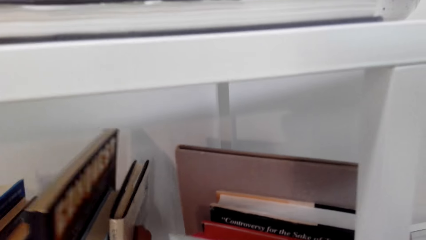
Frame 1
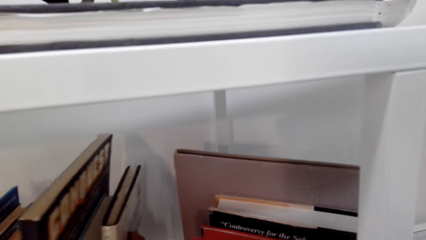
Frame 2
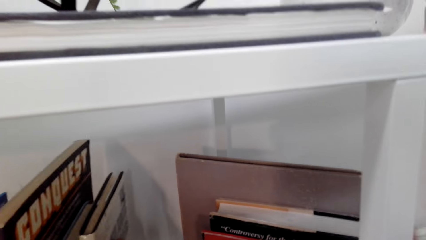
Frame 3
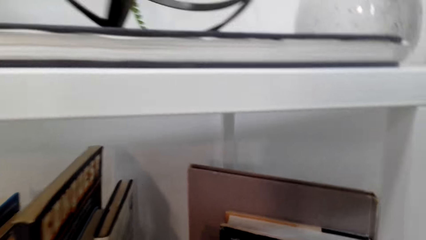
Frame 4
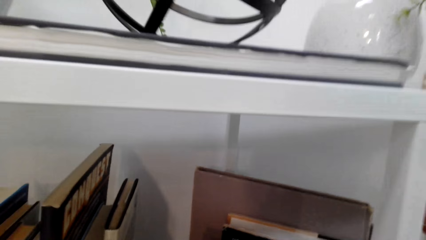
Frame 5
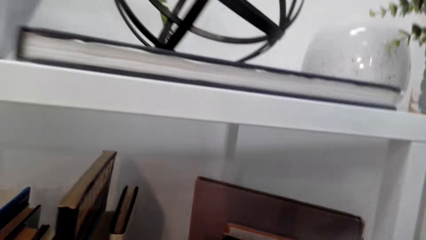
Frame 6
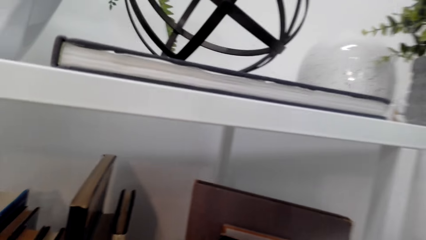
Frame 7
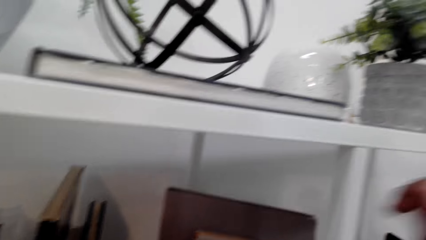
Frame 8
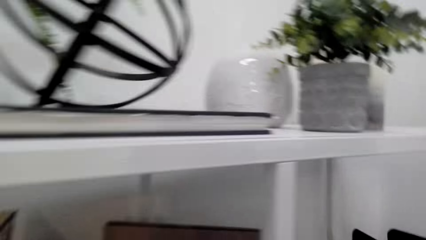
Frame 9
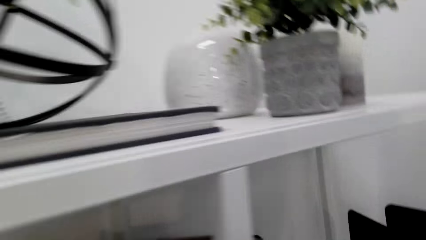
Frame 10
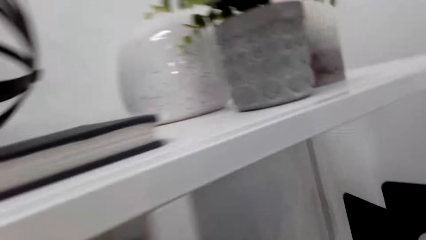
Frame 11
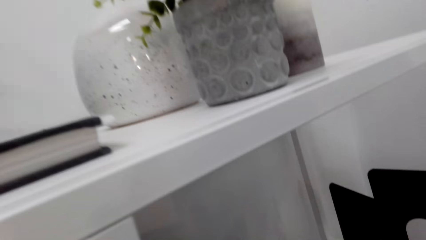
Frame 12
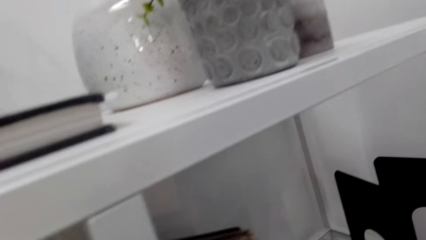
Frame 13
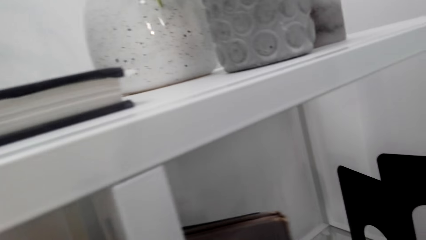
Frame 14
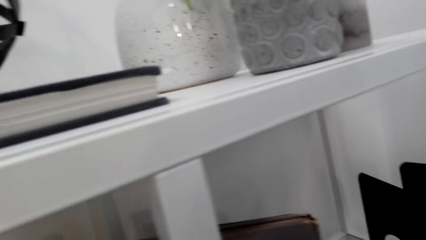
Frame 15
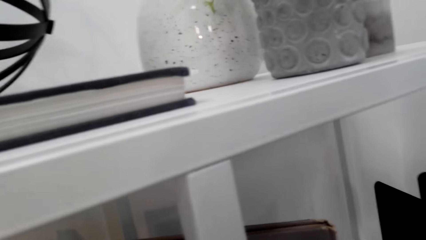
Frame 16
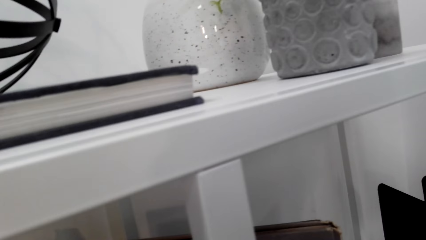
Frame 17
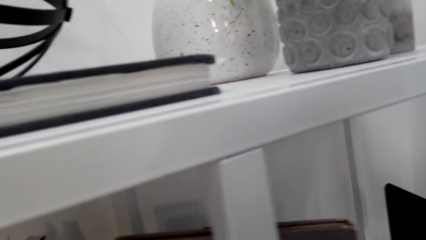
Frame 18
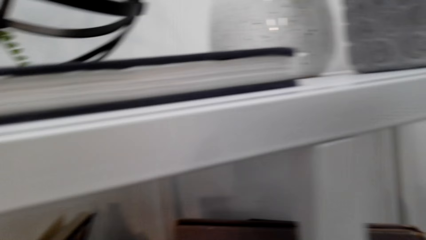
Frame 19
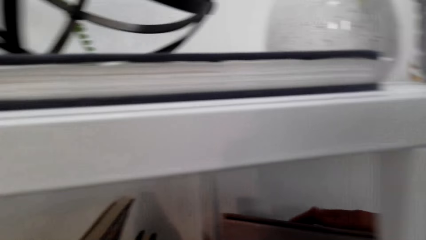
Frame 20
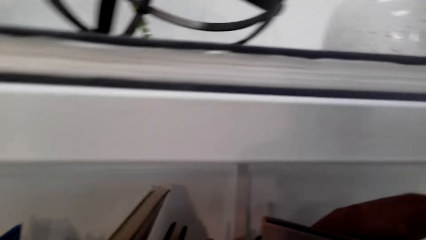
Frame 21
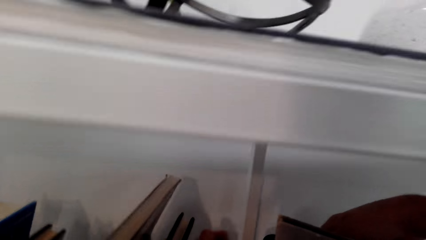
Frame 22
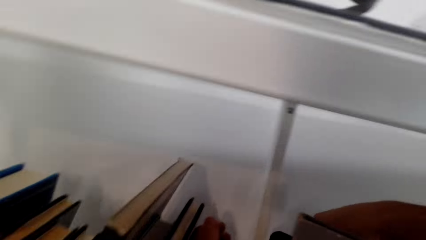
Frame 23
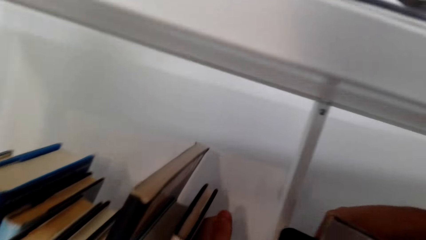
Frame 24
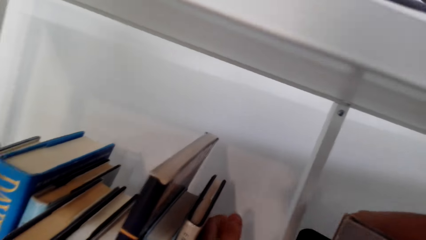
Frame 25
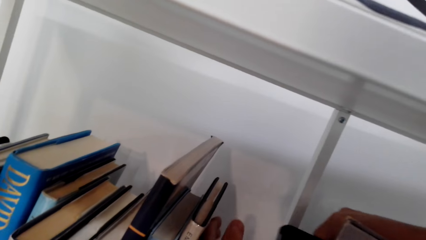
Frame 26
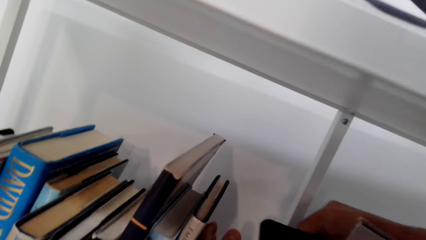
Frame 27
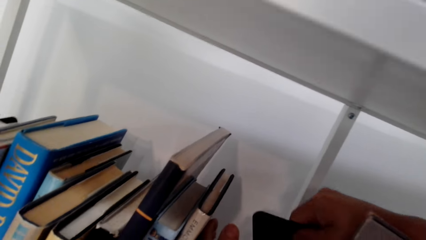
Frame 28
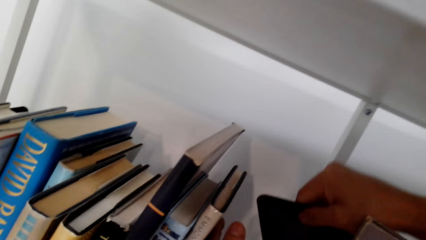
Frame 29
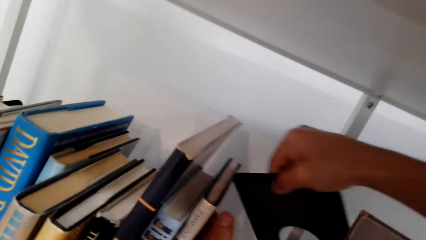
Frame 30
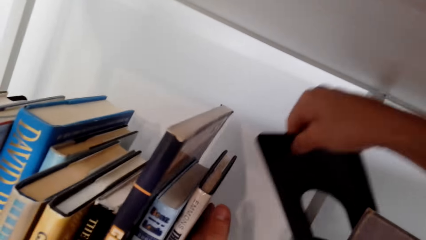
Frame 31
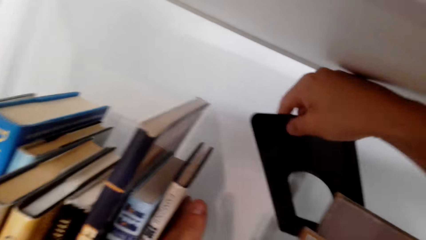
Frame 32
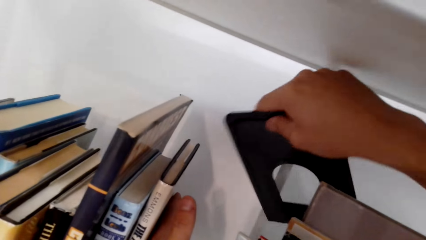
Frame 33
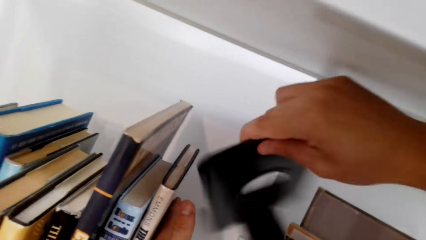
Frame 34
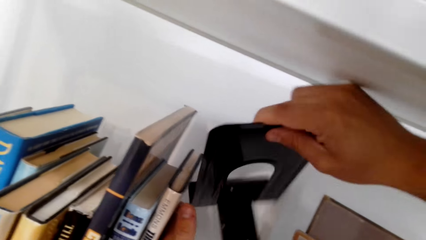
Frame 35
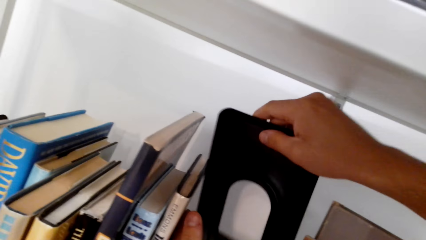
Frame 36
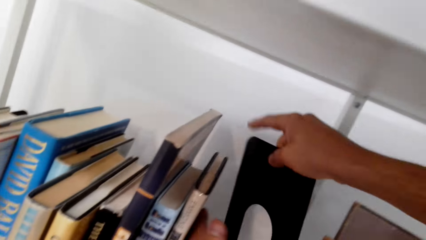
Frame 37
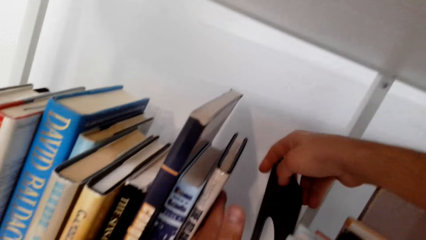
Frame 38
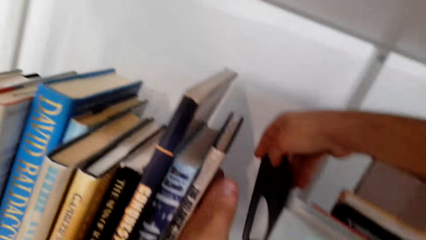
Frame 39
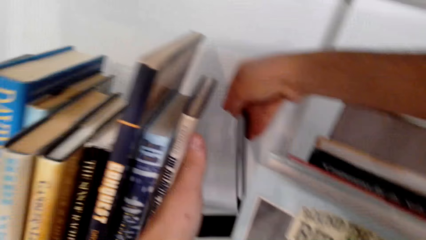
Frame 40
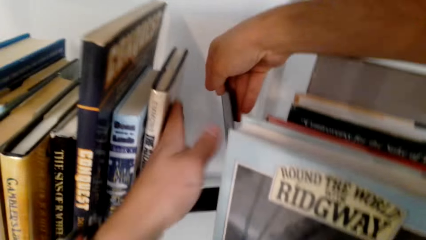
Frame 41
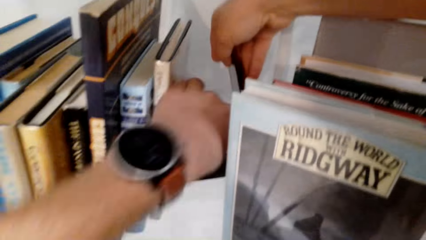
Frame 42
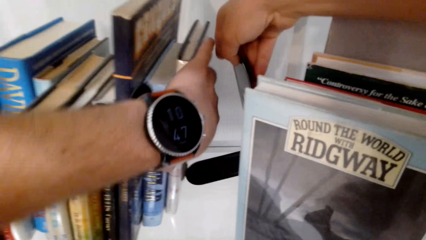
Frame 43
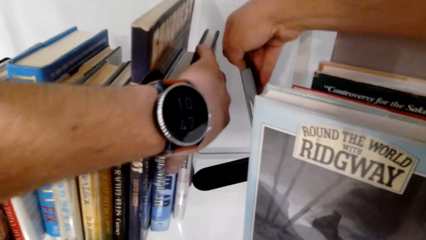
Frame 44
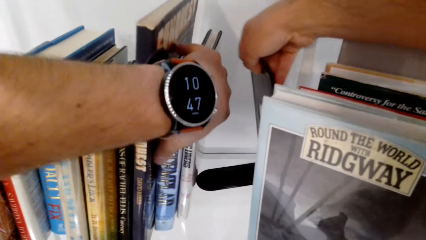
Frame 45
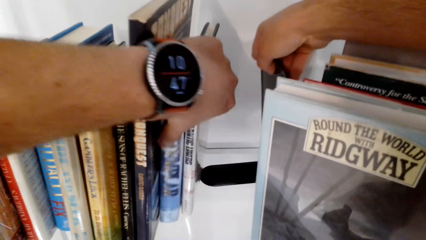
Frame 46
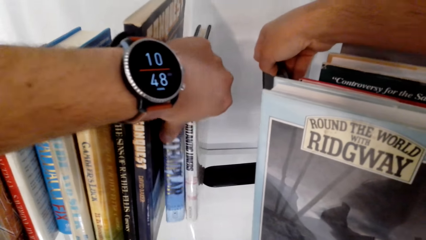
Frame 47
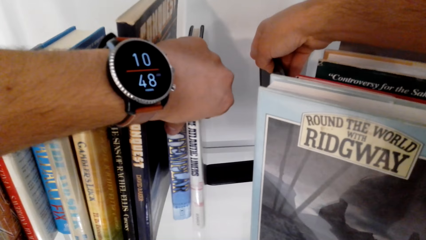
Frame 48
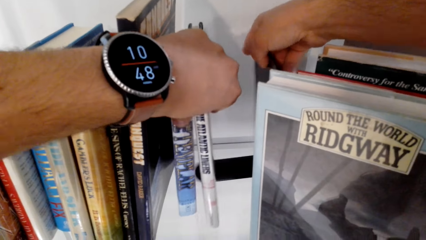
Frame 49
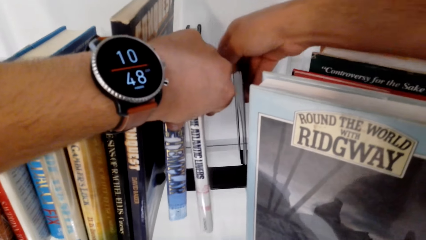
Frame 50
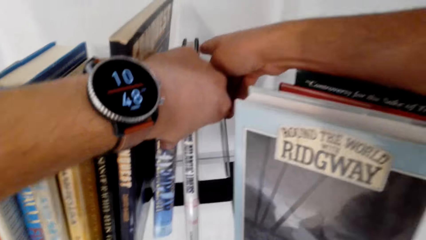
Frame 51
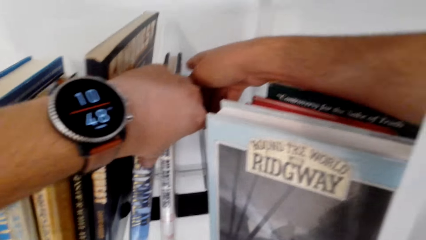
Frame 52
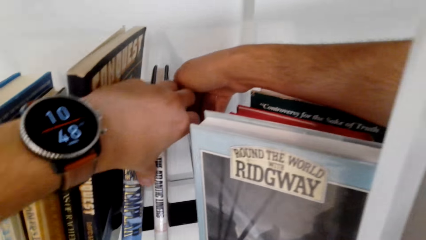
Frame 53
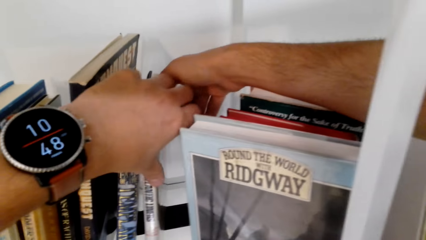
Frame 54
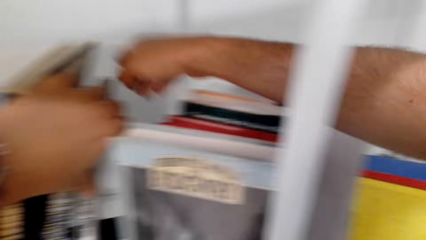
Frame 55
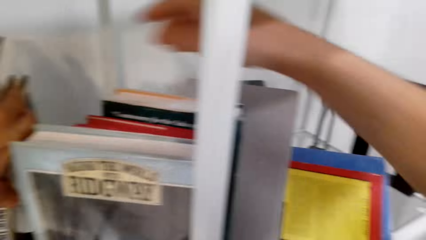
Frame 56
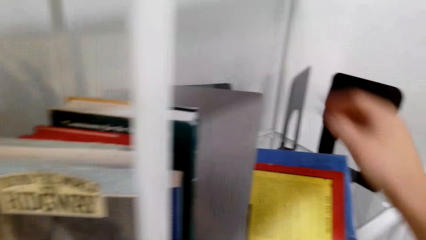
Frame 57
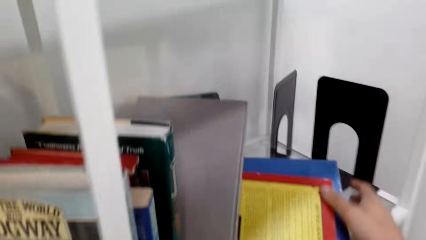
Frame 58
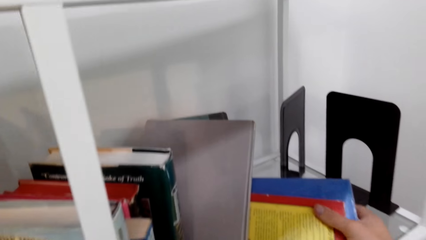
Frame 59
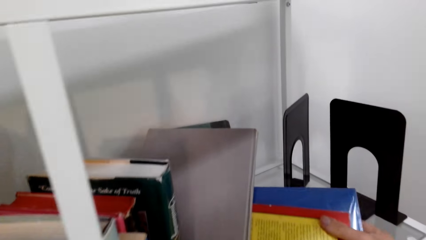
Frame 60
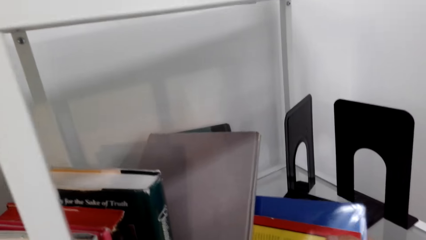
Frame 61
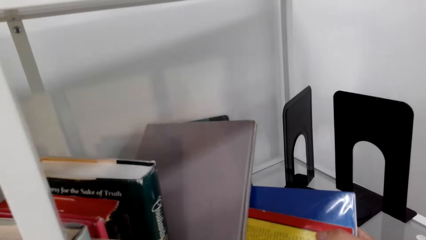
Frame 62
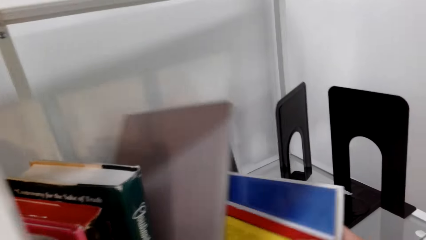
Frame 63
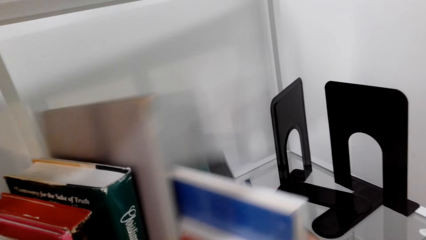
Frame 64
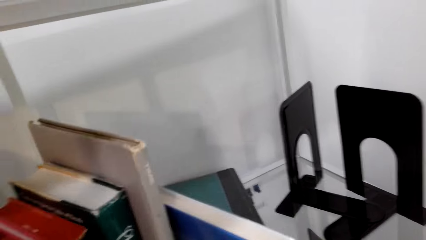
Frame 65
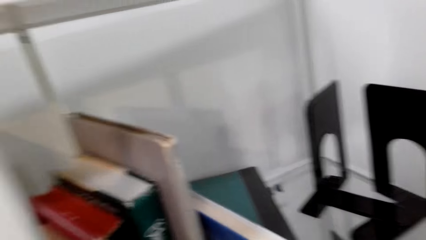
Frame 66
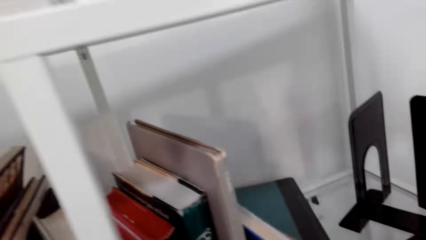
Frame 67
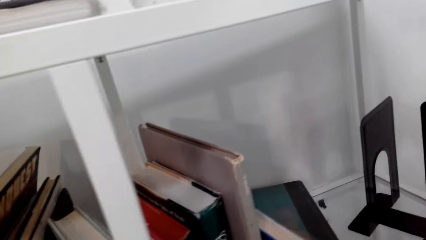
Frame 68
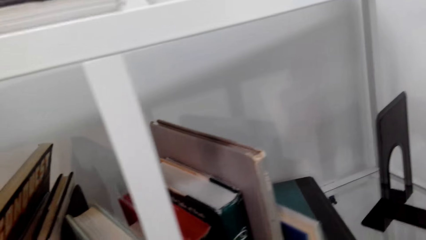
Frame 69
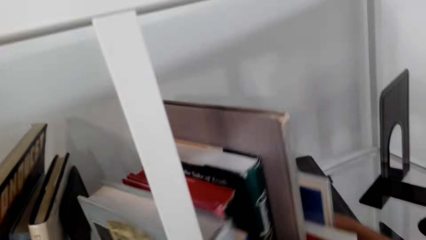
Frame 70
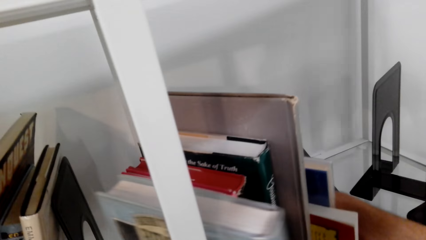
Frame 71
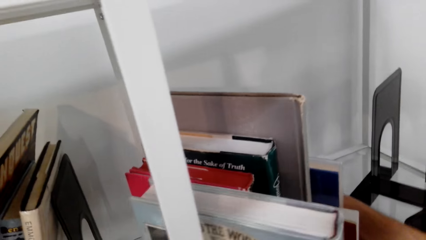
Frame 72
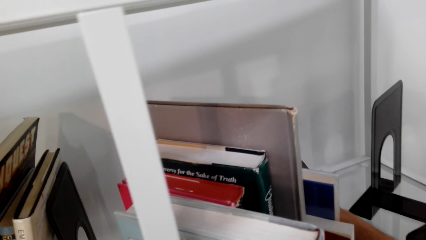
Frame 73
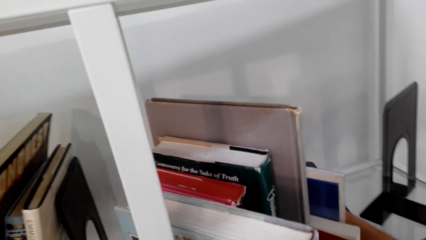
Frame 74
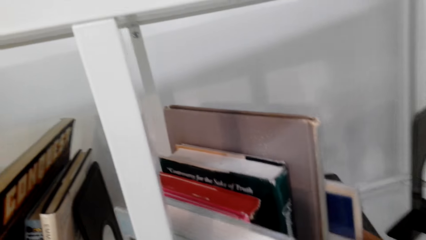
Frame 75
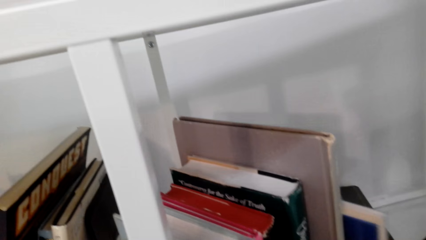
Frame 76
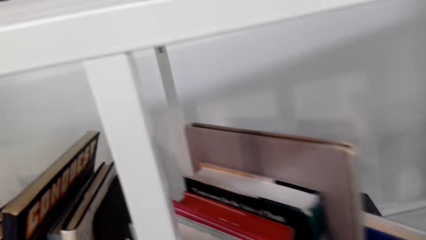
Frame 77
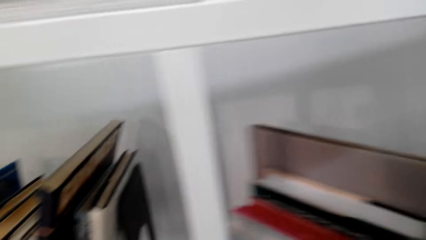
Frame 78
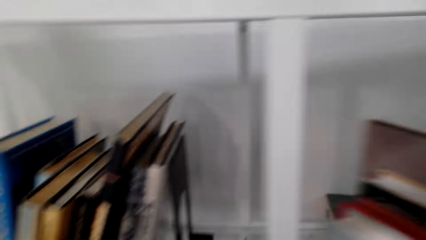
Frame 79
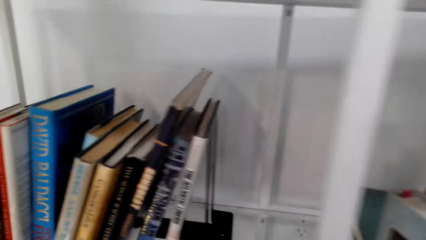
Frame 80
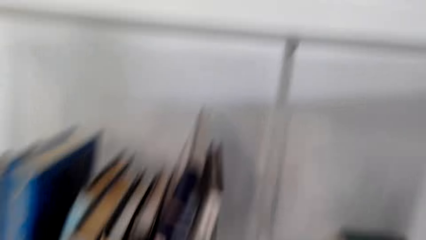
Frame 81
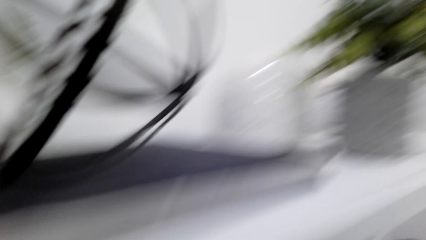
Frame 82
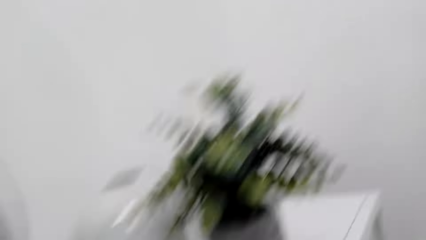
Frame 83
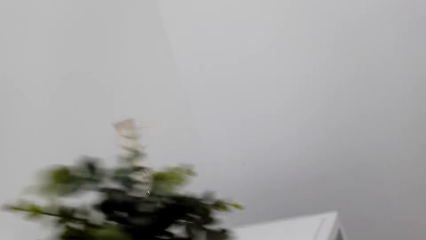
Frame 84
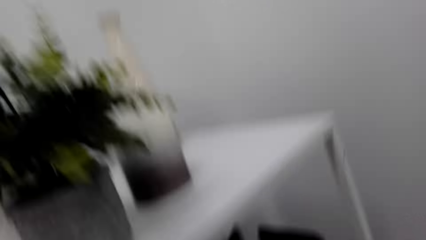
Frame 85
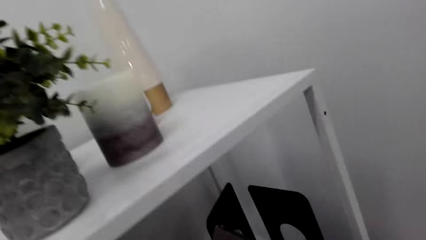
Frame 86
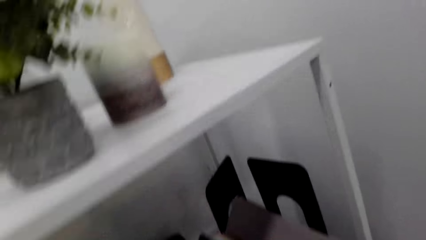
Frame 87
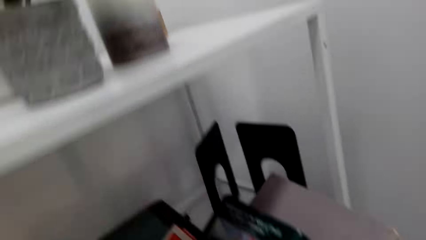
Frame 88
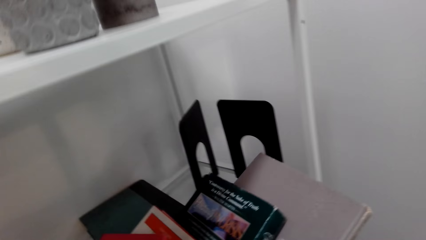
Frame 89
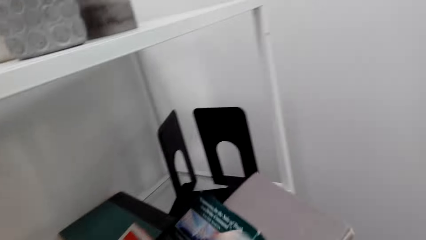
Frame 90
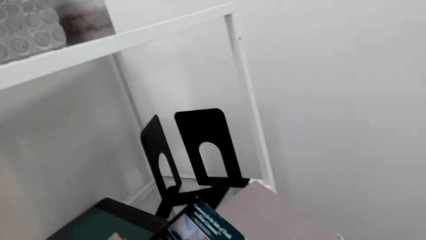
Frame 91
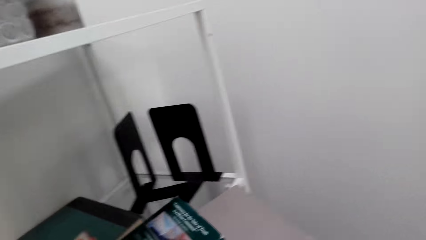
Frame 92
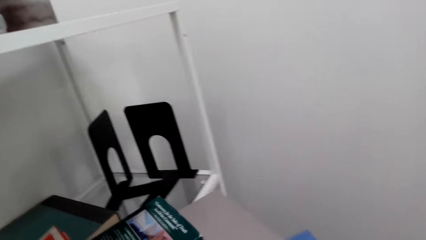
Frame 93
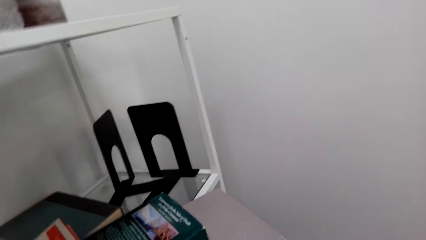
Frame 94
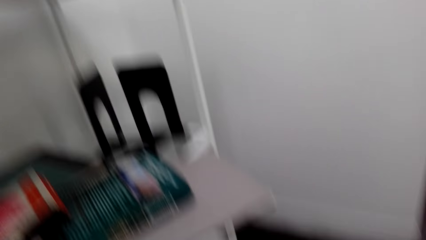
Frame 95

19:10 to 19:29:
The camera wearer arranges books on the shelf. They pick up a bookend. They fix the metal stand on the books. They hold the books with the bookend. They arrange the books on the shelf.
